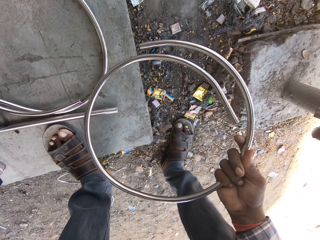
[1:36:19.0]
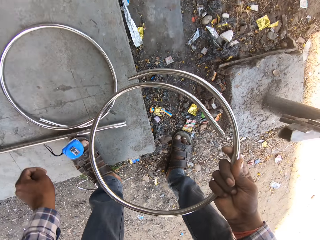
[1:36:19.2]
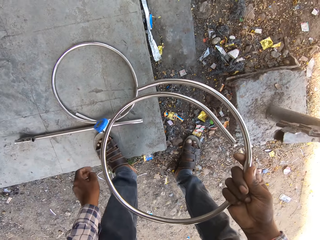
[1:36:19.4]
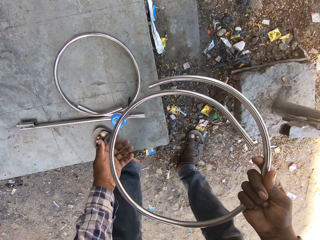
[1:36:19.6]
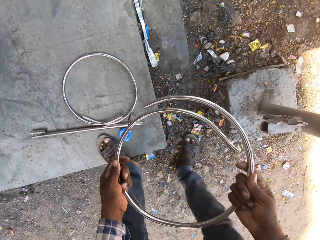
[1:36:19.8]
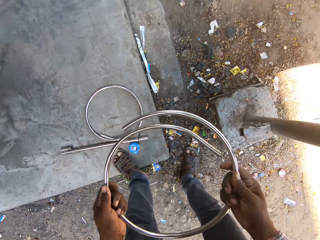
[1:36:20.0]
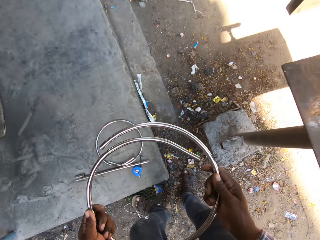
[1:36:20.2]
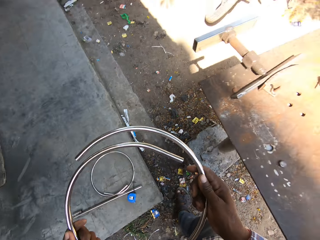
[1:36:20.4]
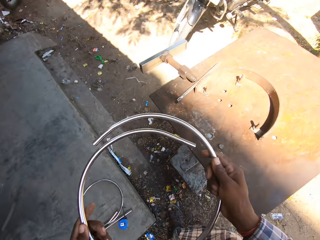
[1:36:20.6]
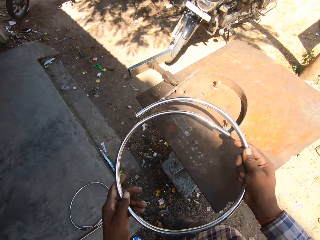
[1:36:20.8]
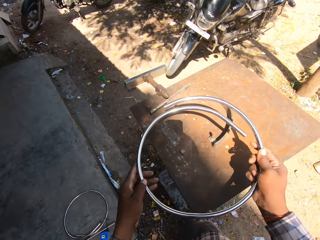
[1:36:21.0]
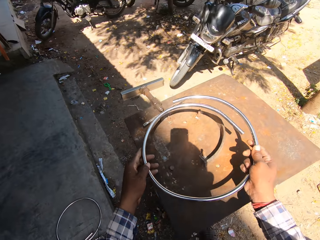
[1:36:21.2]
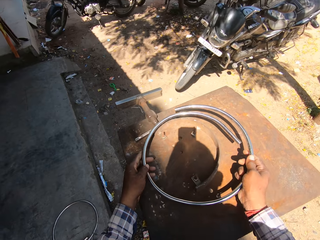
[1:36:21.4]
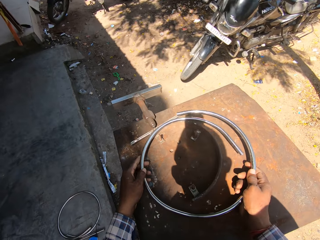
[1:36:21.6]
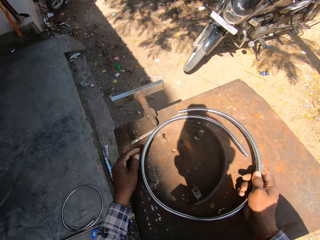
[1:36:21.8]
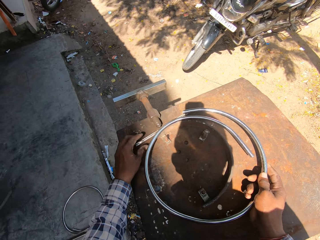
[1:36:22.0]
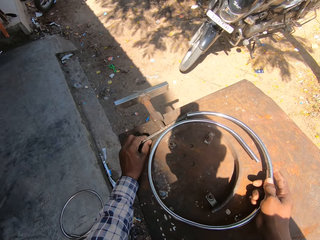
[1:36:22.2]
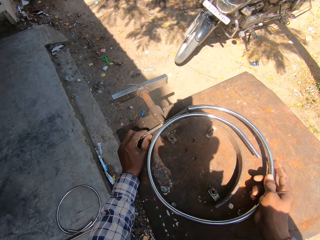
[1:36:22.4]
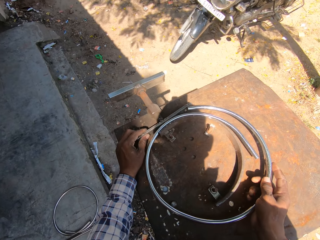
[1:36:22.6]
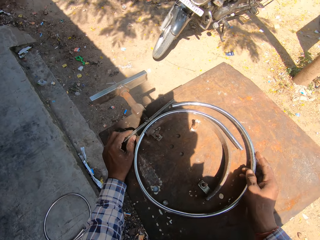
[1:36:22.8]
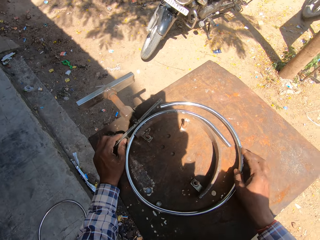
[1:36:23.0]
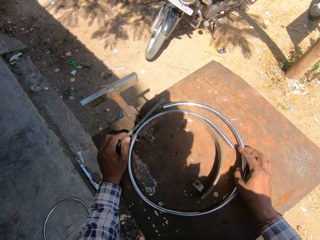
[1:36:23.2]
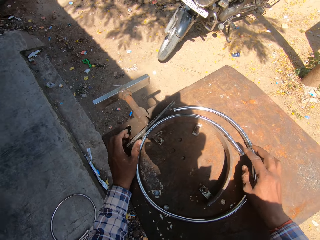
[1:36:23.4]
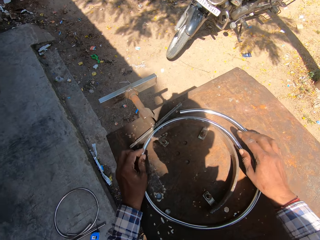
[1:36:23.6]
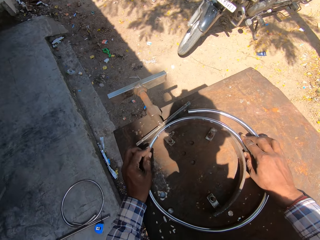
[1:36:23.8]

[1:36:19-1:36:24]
The camera wearer touches the measuring tape on the floor with his left hand. He holds the metal ring in both hands. He places the metal ring on the jig table with both hands. He touches the metal rod on the jig table with his left hand.
